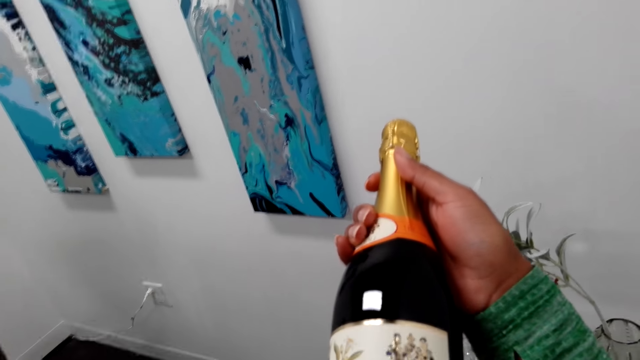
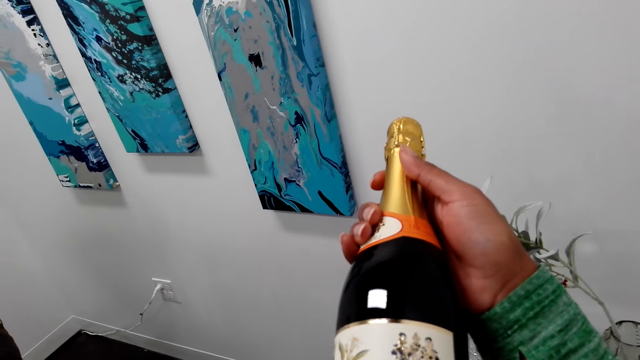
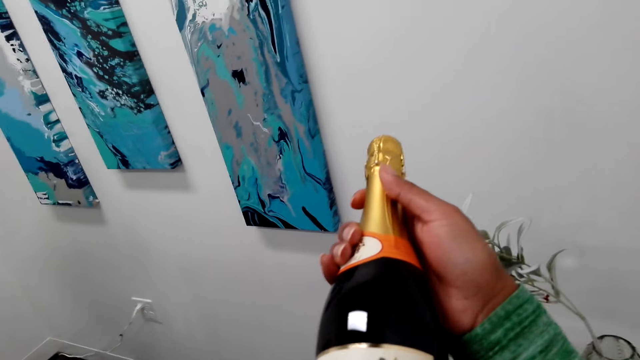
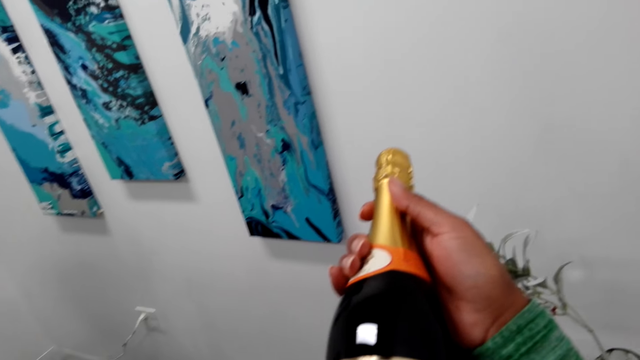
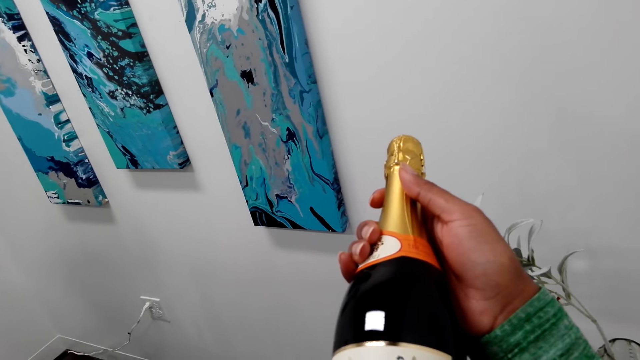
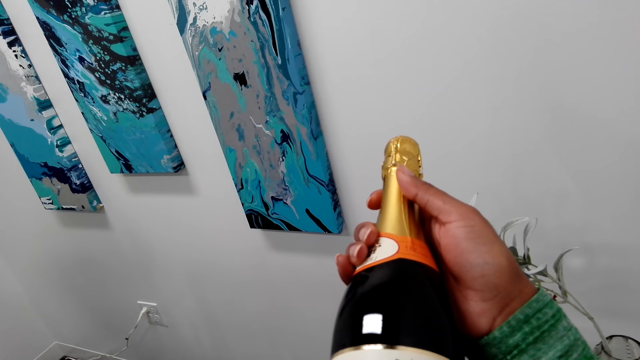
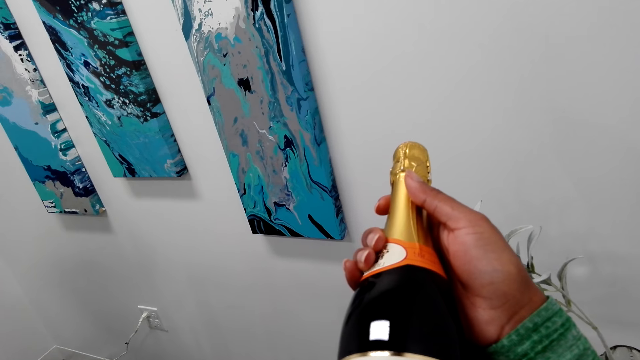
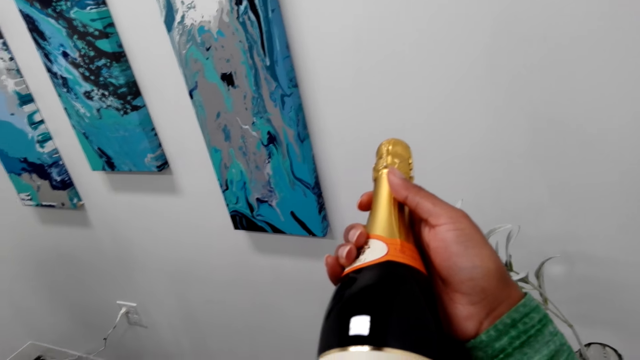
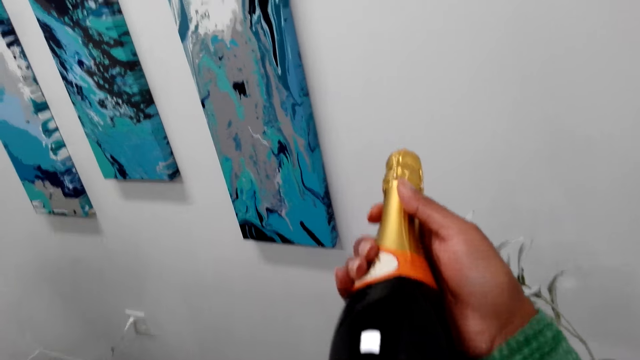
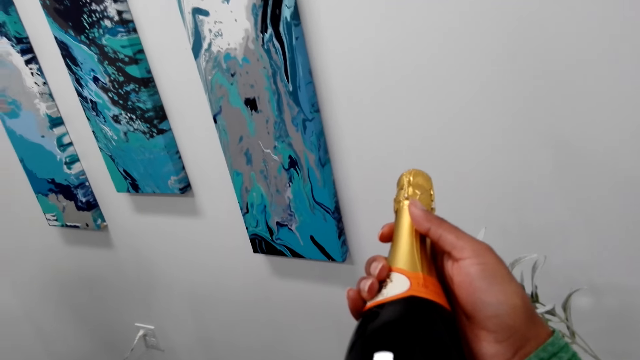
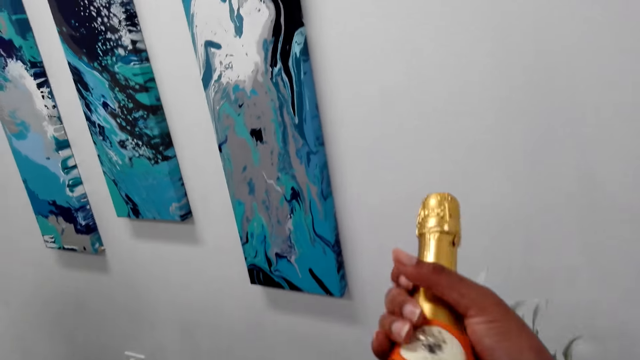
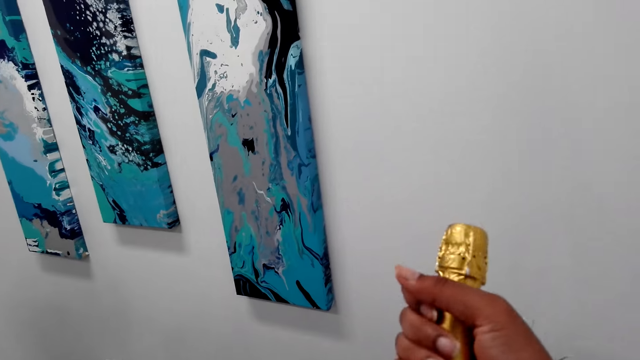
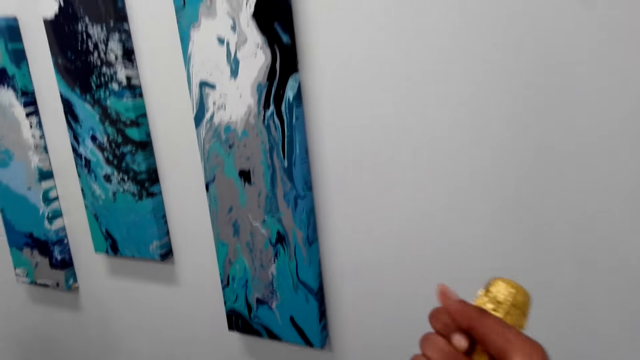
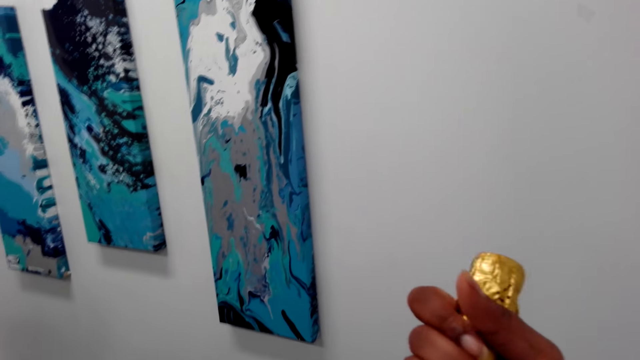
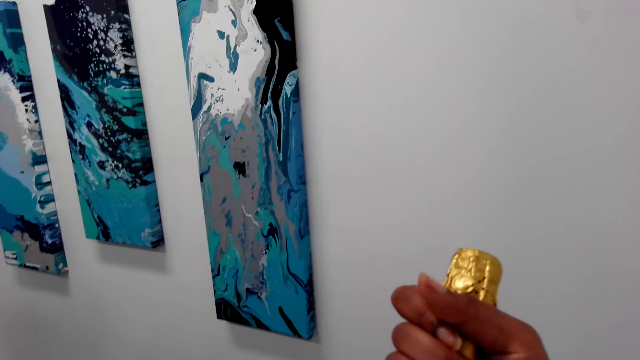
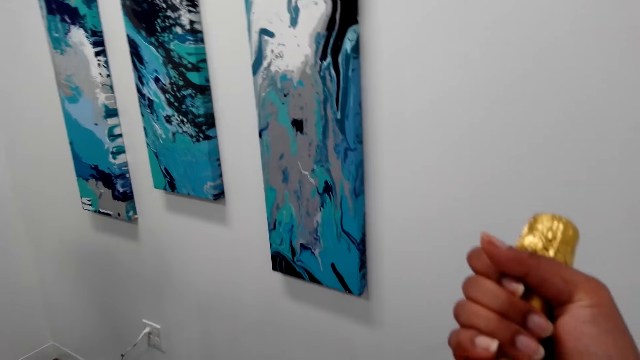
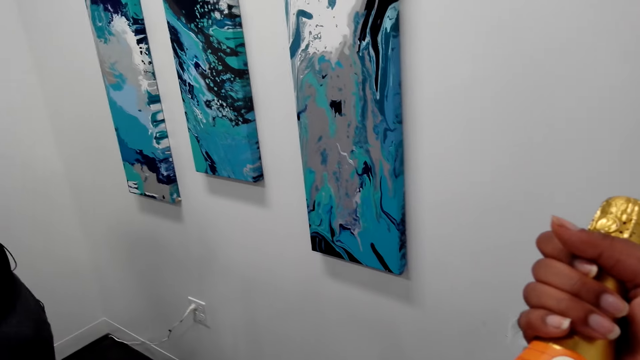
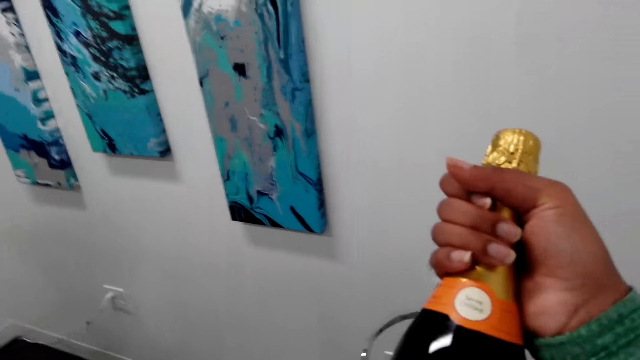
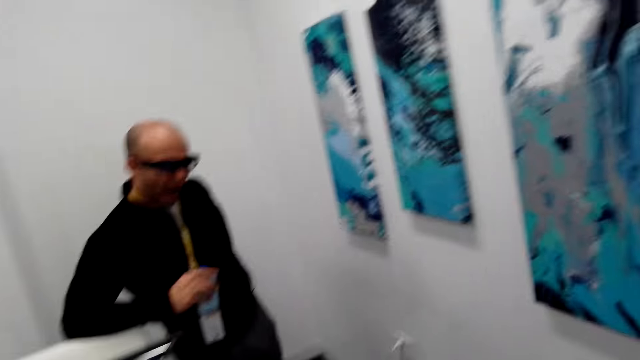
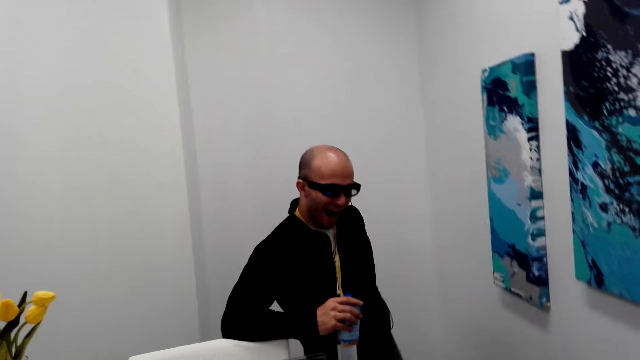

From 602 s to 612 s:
The camera wearer moves the bottle of wine on the hand. They turn the bottle.

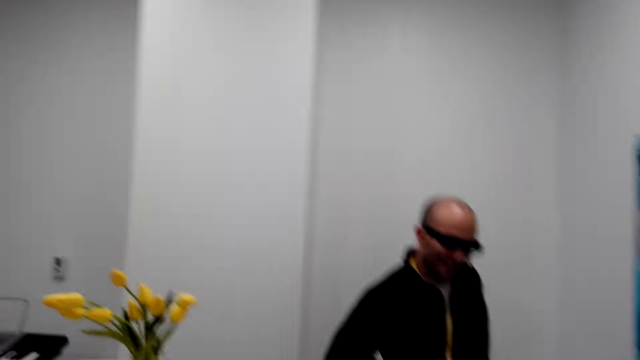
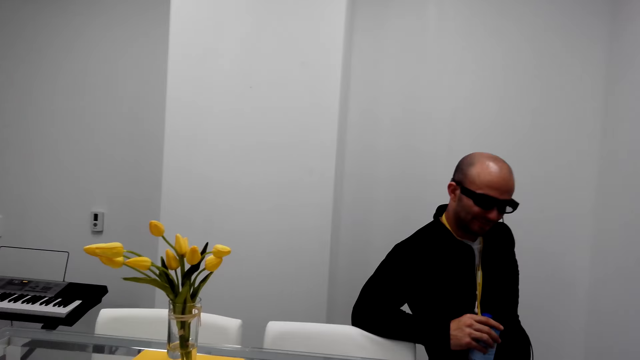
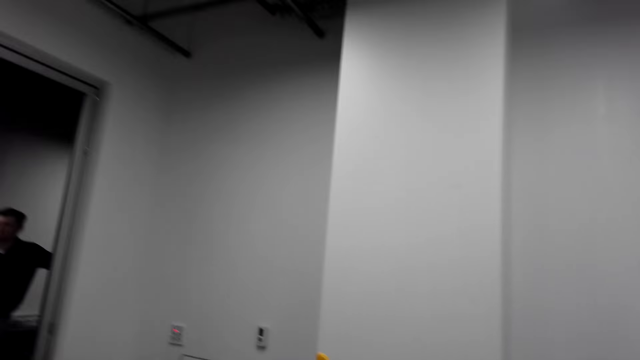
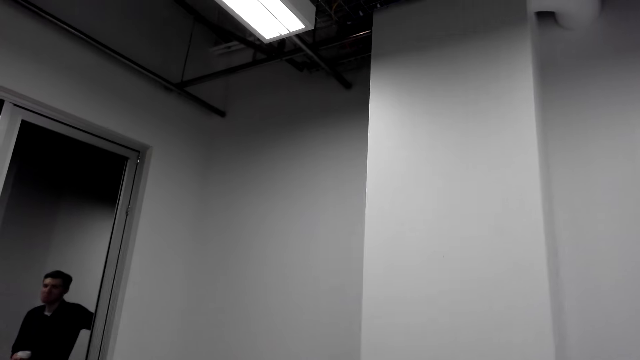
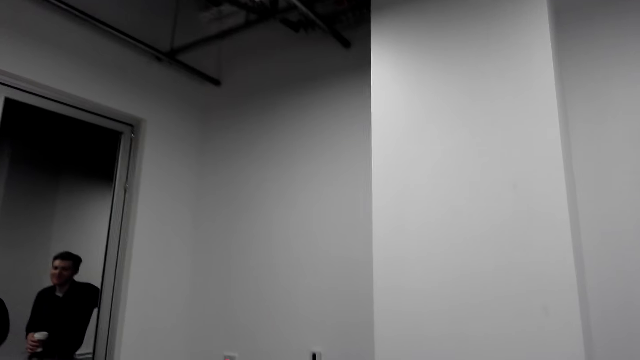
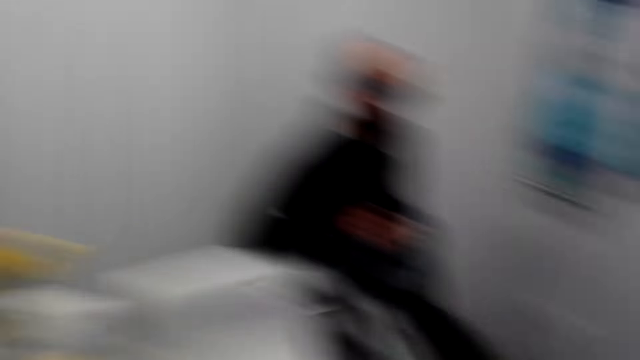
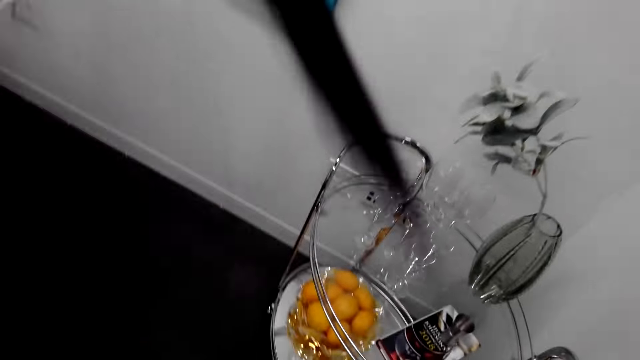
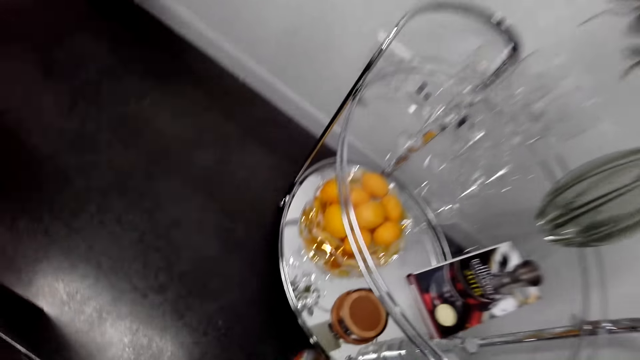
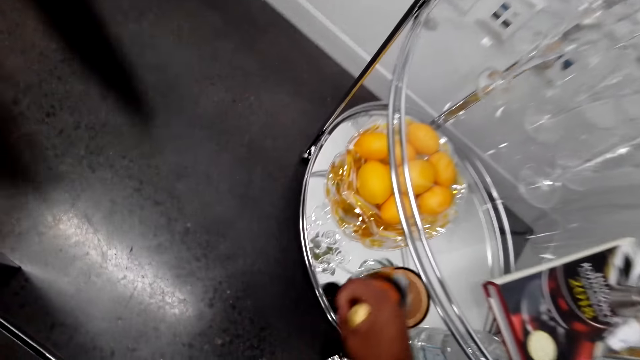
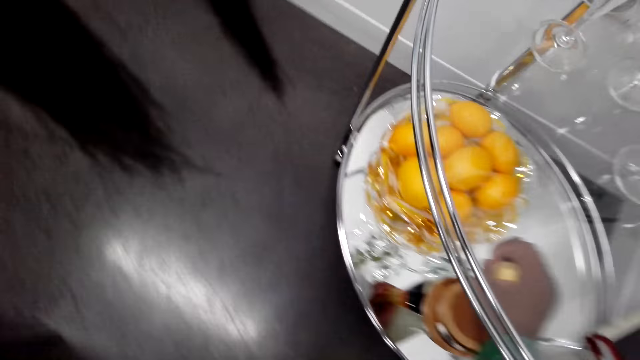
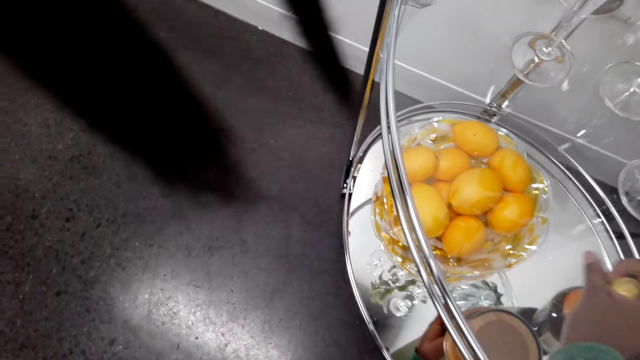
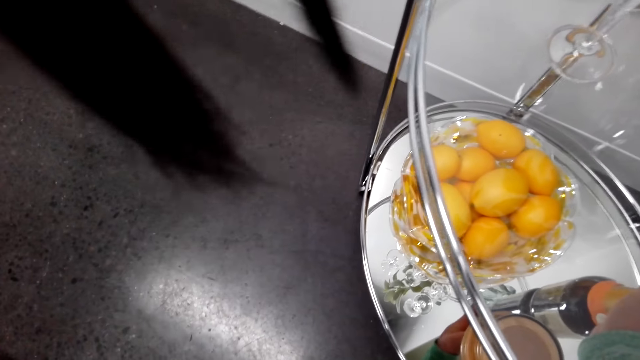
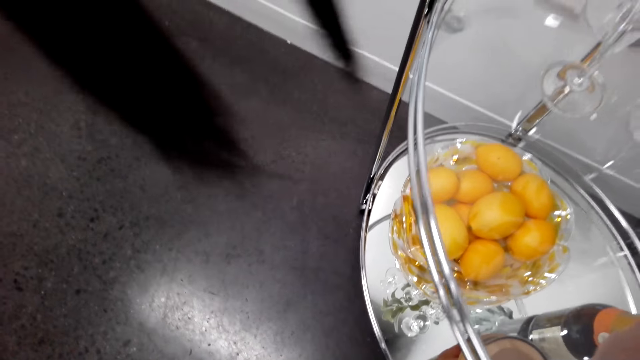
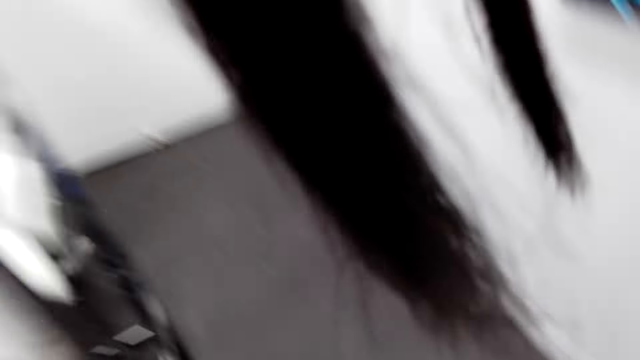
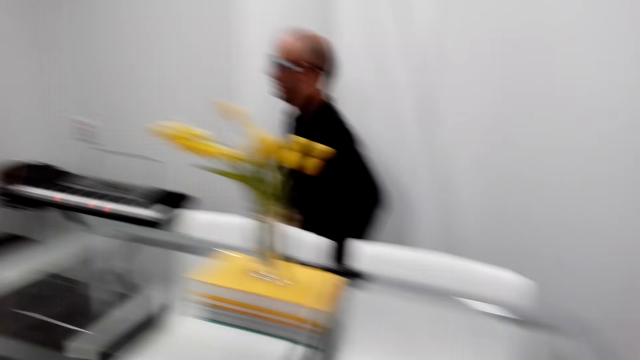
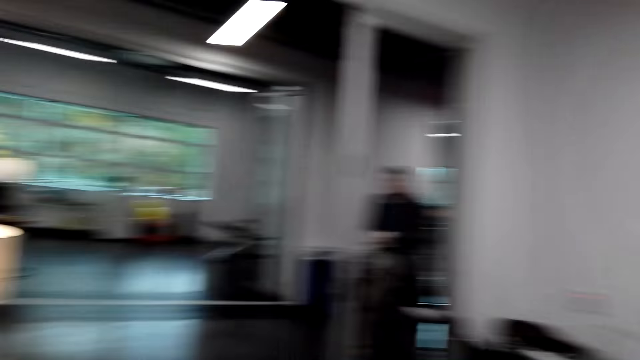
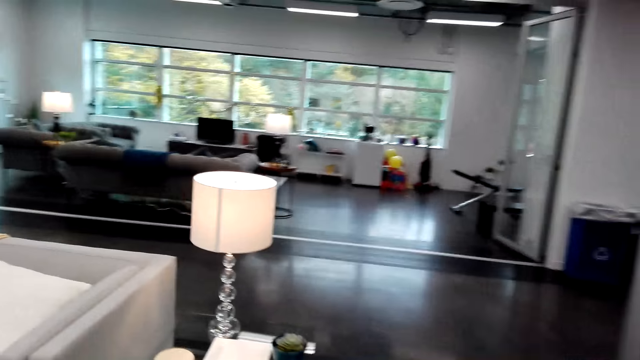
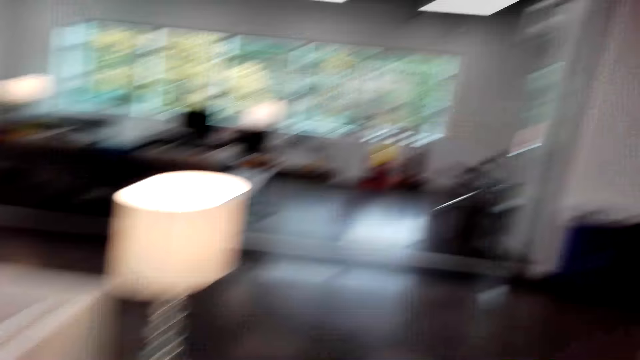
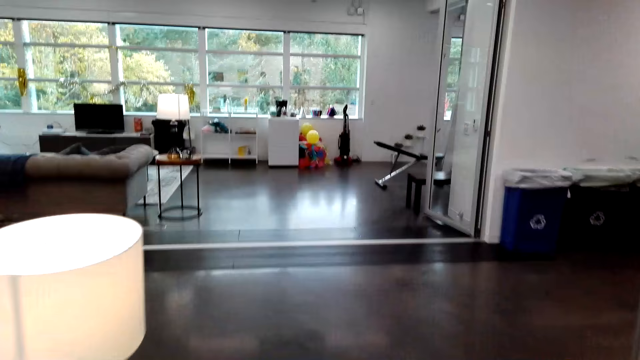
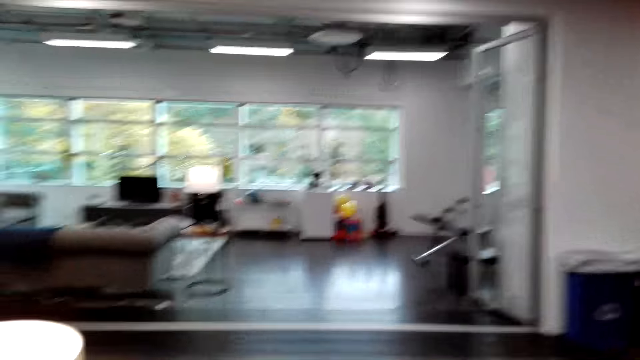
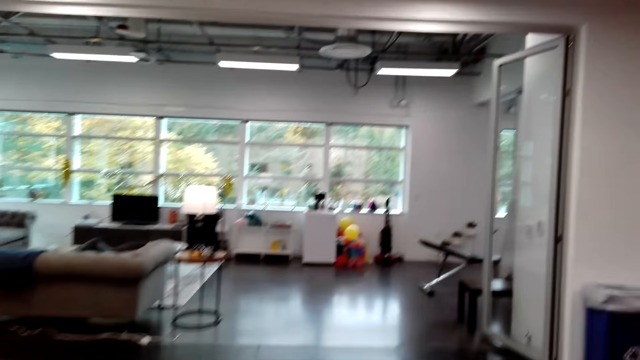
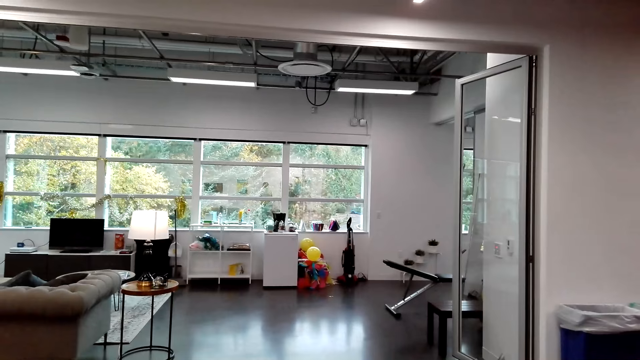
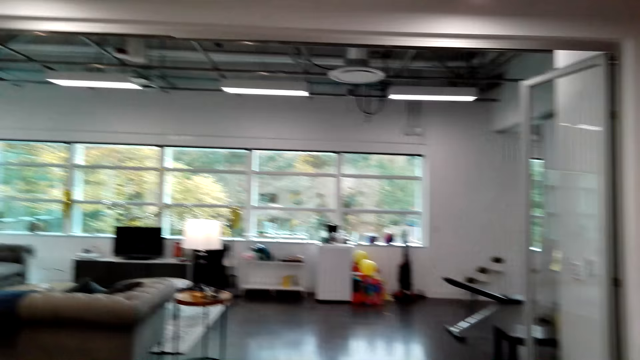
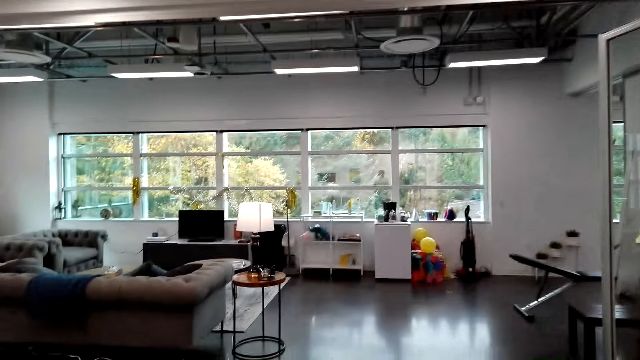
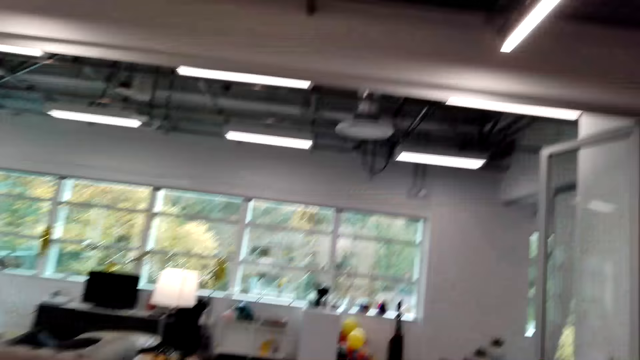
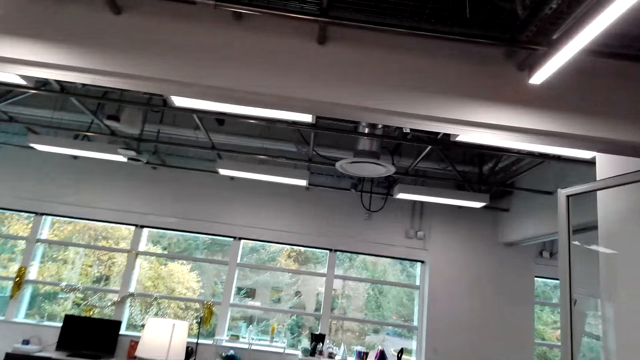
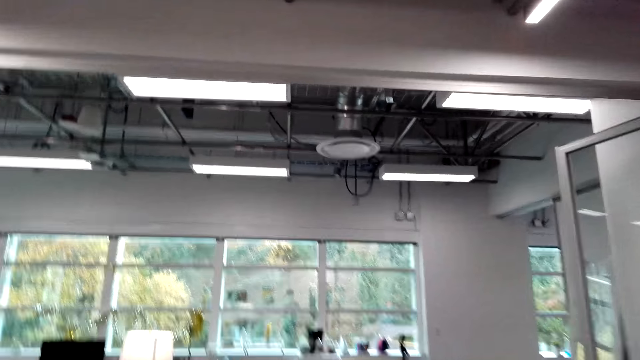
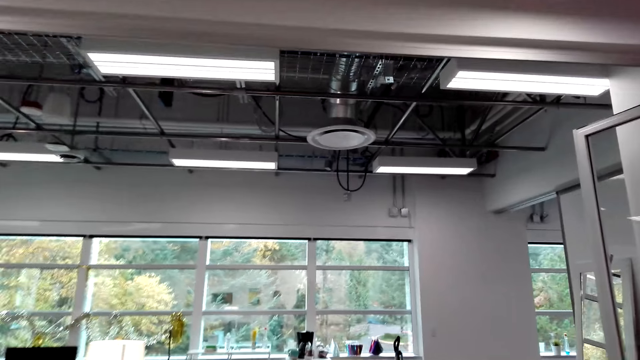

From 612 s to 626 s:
A person stands at the door. The camera wearer looks around. They put the bottle of wine on the table. They walk towards the room. They walk around.
